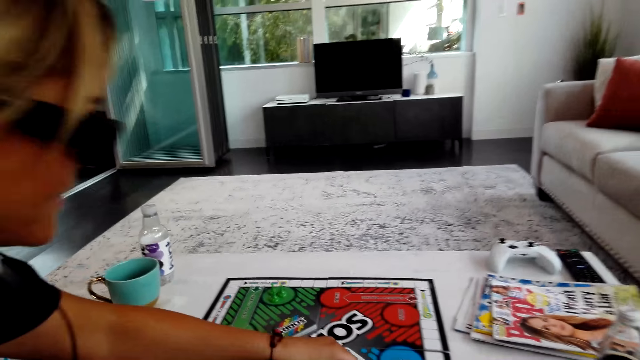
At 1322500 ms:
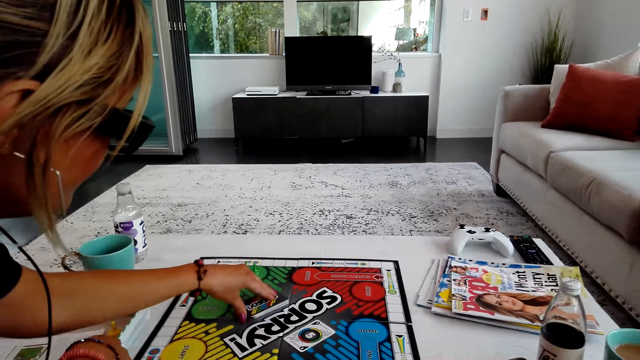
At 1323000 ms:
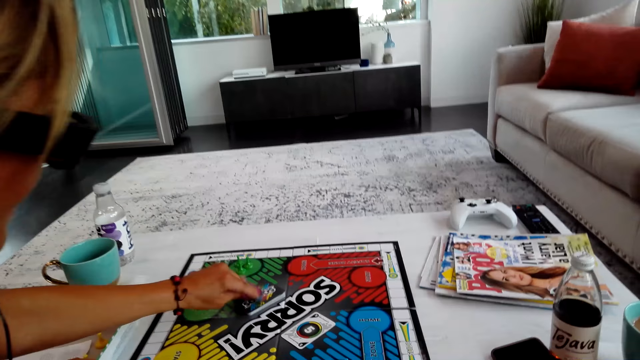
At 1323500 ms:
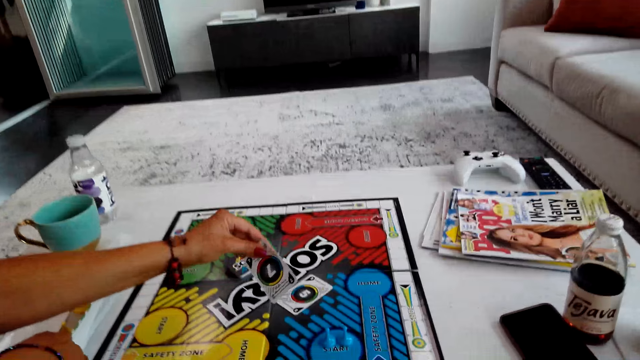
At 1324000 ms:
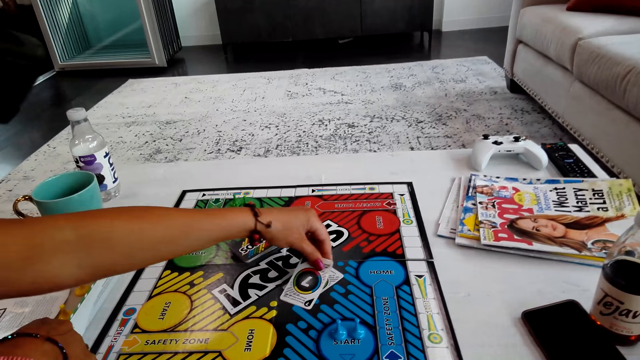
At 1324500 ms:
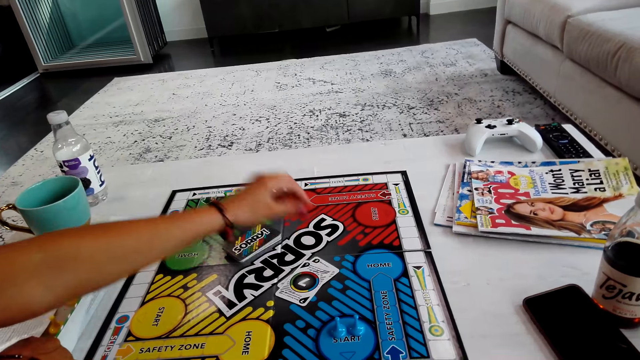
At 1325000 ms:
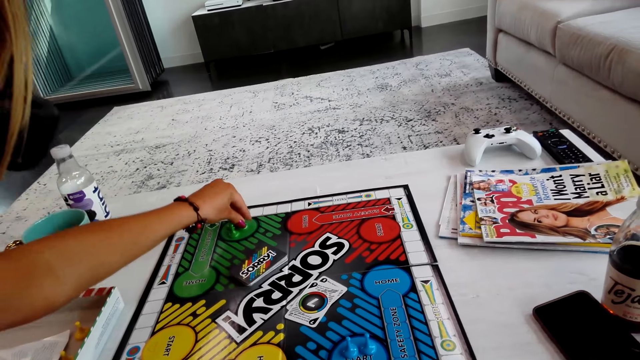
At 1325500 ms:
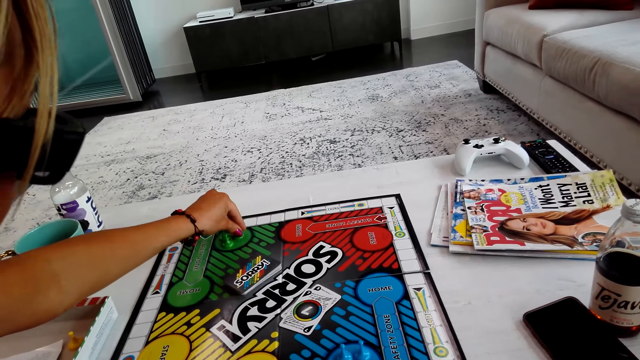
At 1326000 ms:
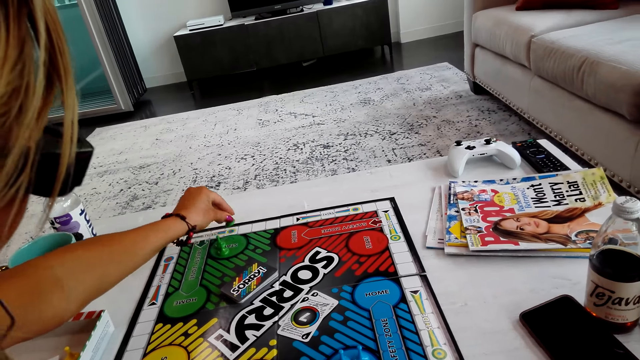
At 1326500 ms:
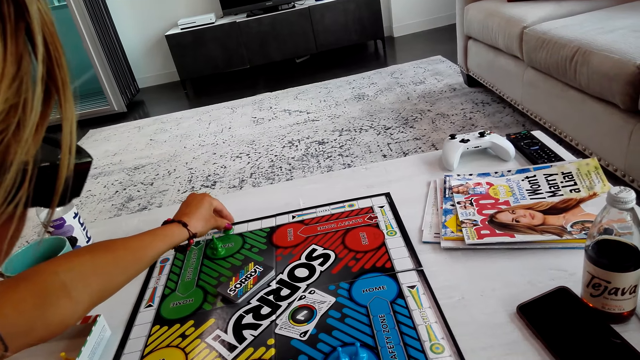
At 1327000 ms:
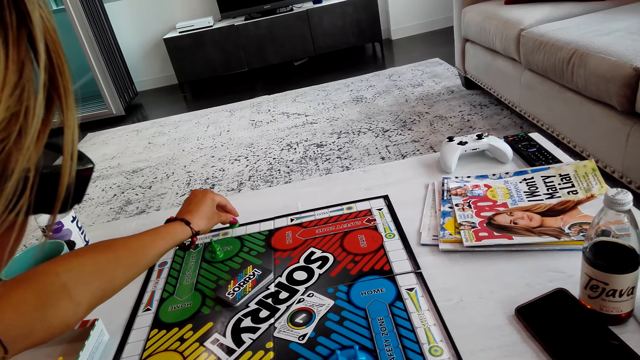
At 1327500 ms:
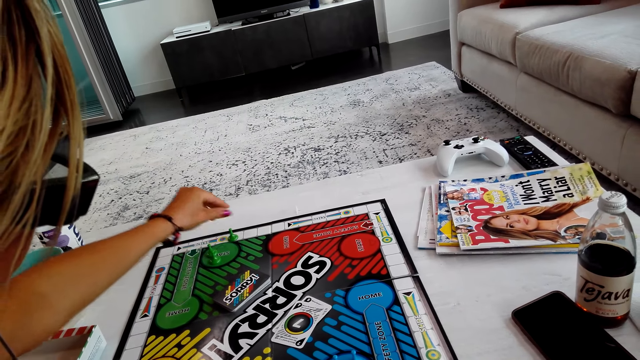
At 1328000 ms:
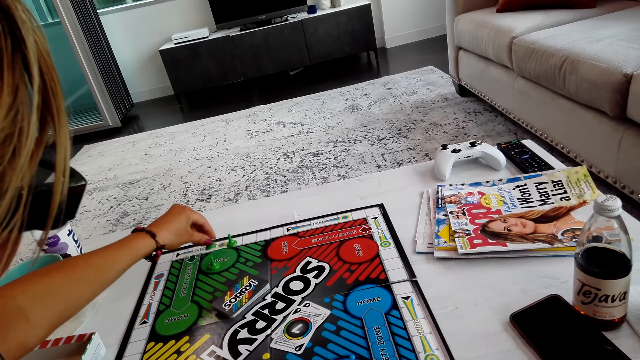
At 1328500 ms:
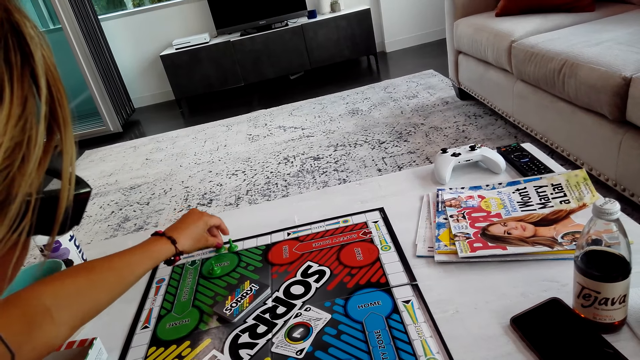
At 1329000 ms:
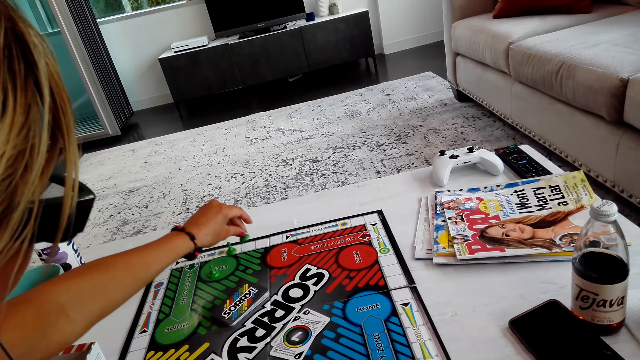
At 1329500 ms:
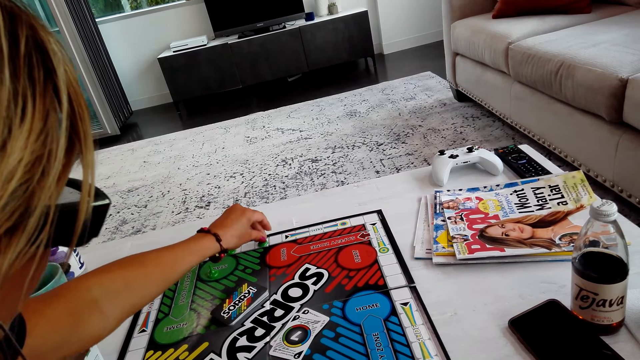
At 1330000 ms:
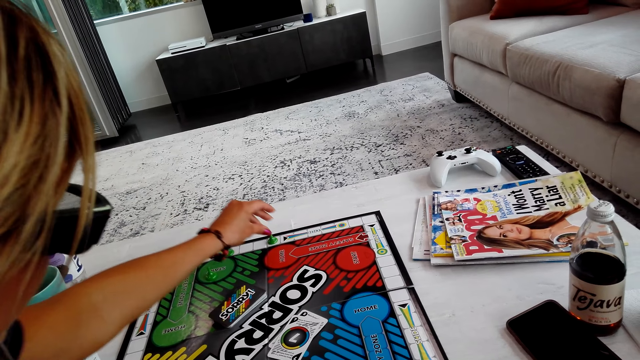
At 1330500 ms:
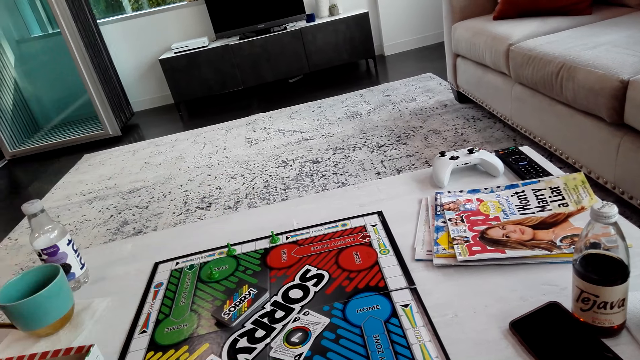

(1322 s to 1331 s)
A lady picks a card on the board. She turns the card. She puts the card on the board. She moves pawns on the board. She plays the board game.

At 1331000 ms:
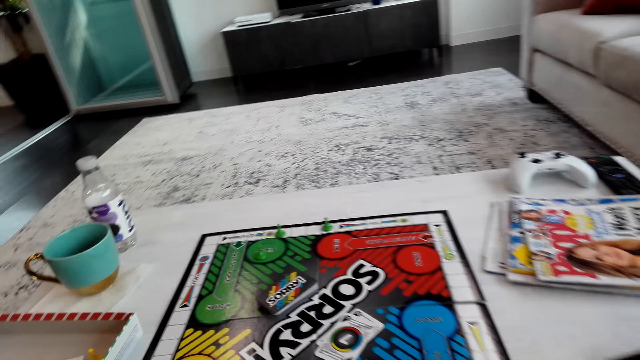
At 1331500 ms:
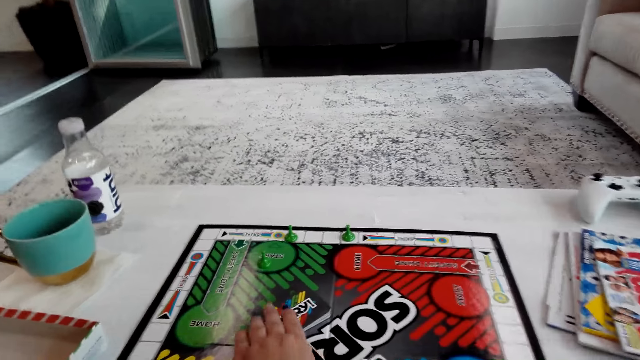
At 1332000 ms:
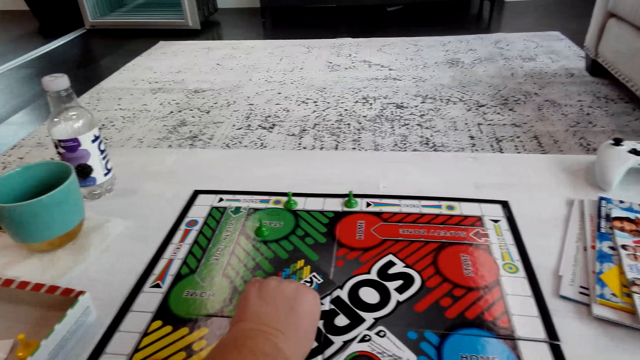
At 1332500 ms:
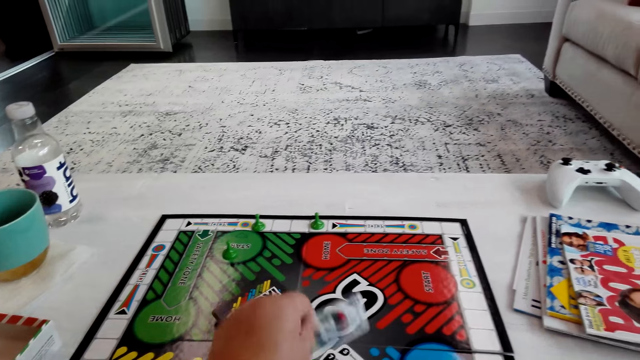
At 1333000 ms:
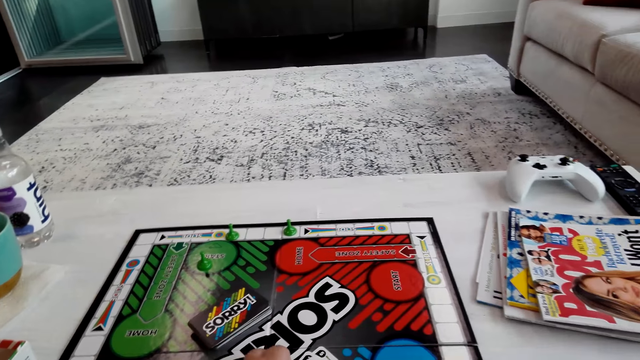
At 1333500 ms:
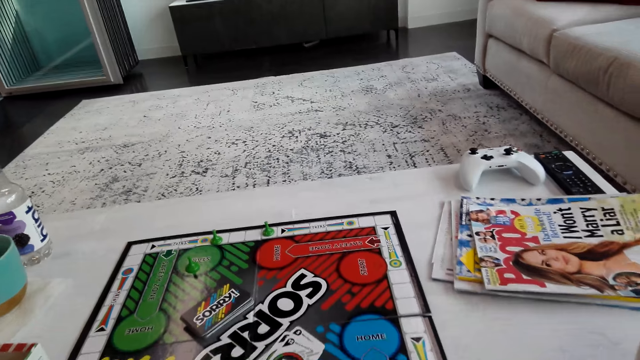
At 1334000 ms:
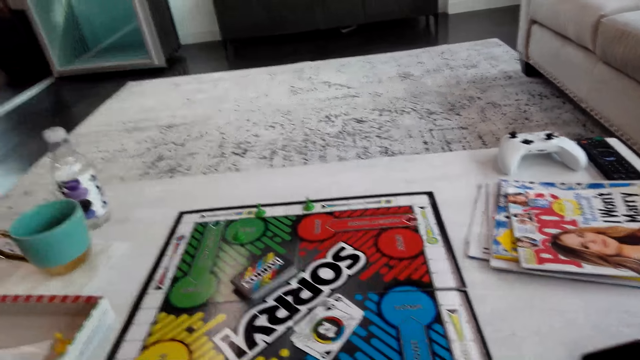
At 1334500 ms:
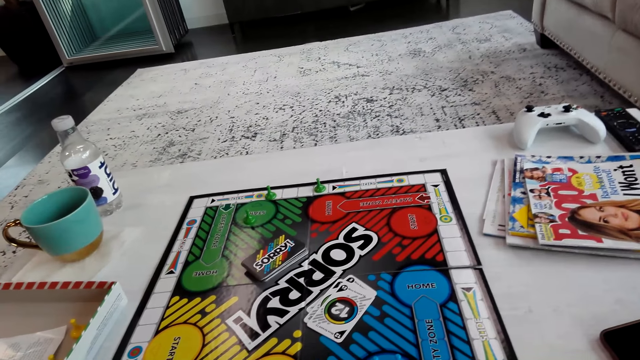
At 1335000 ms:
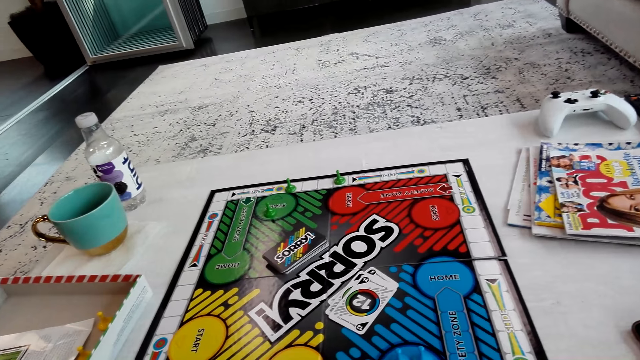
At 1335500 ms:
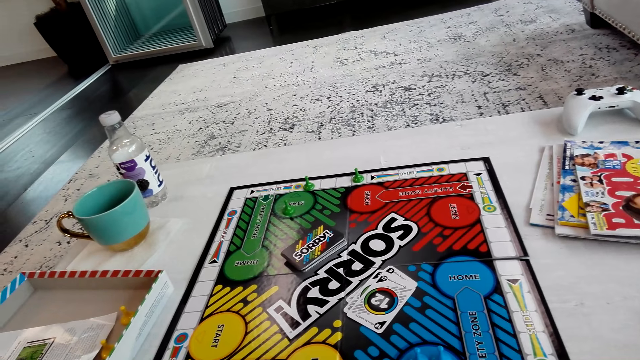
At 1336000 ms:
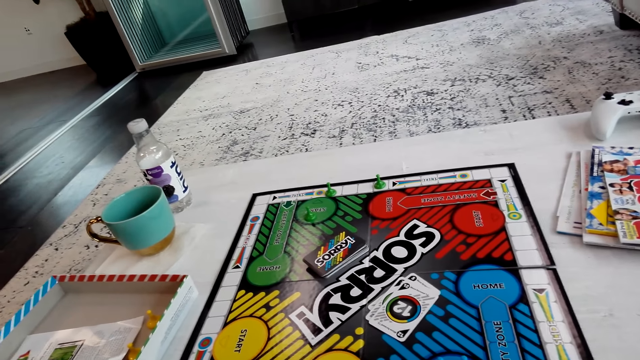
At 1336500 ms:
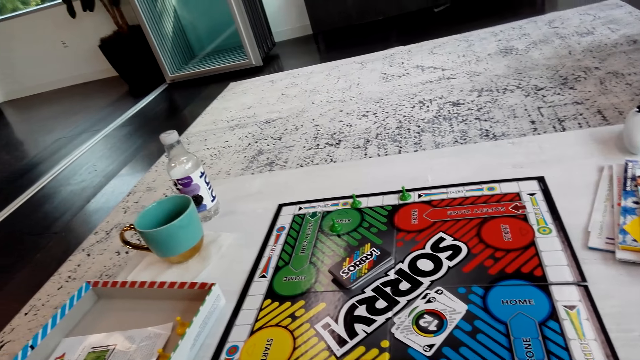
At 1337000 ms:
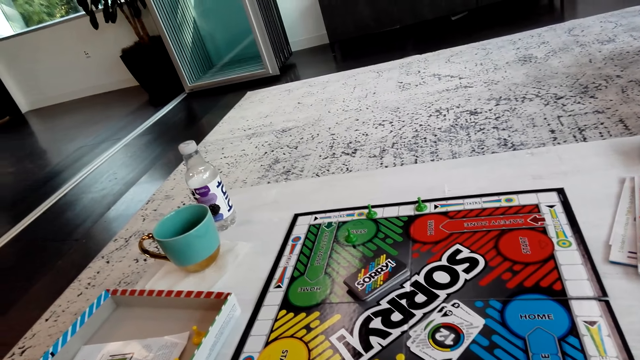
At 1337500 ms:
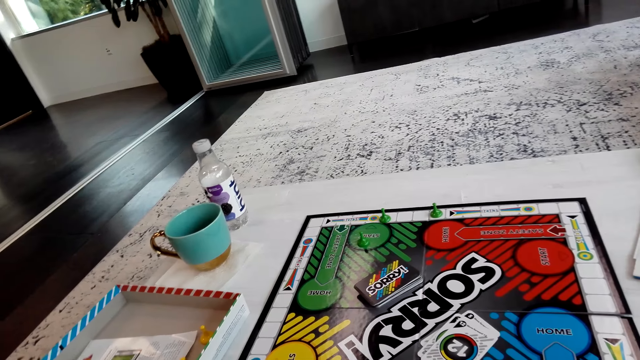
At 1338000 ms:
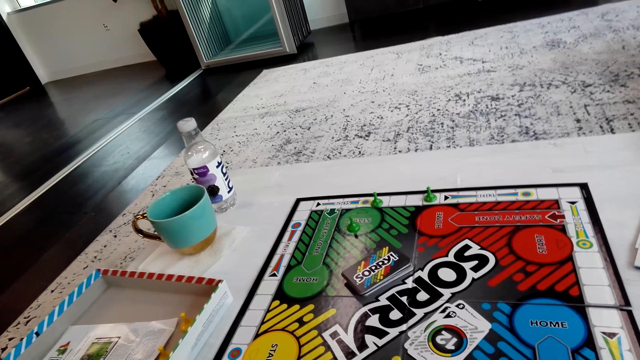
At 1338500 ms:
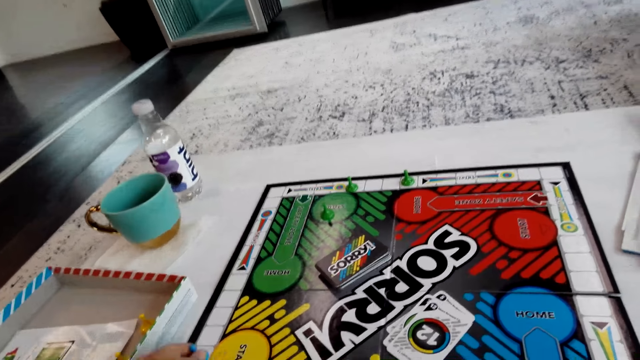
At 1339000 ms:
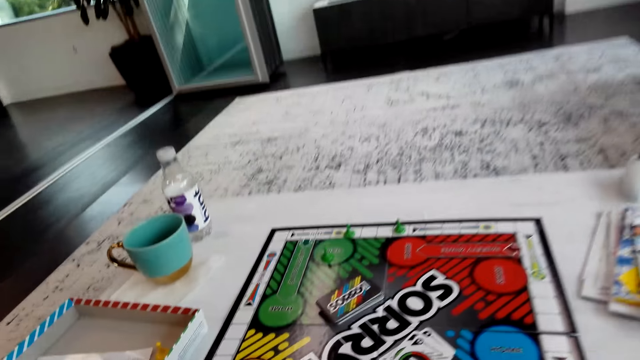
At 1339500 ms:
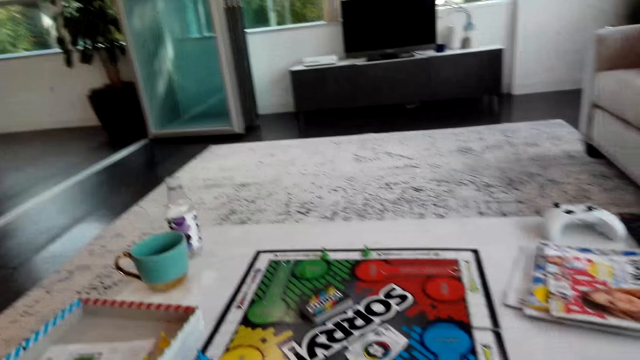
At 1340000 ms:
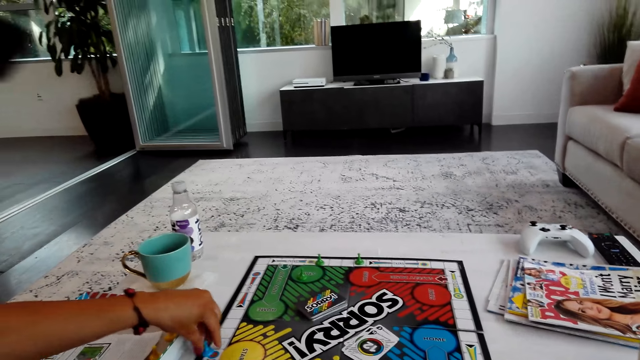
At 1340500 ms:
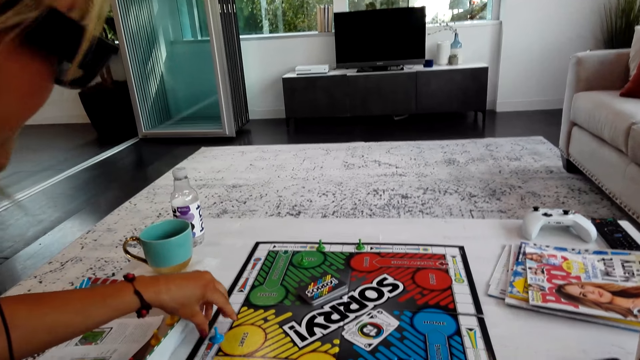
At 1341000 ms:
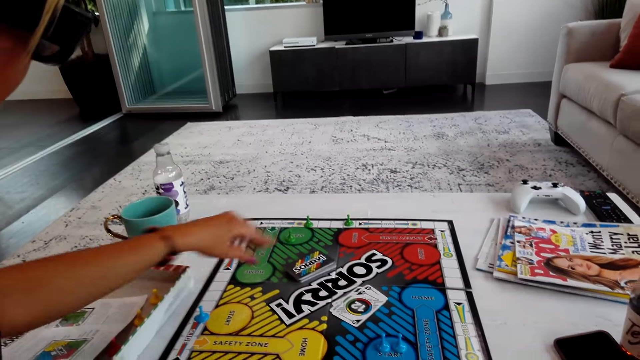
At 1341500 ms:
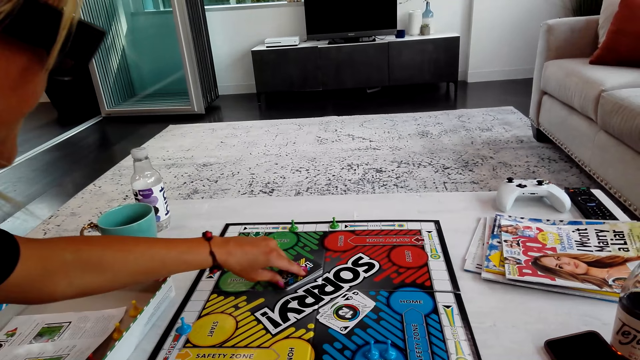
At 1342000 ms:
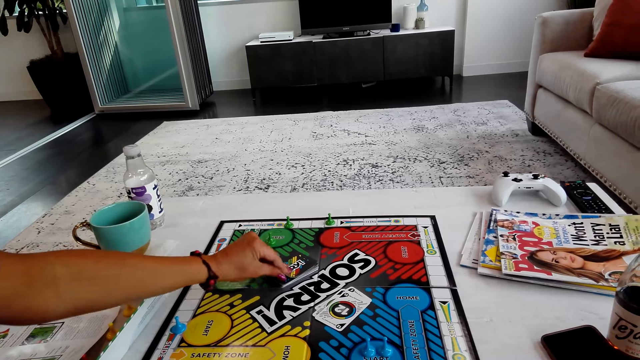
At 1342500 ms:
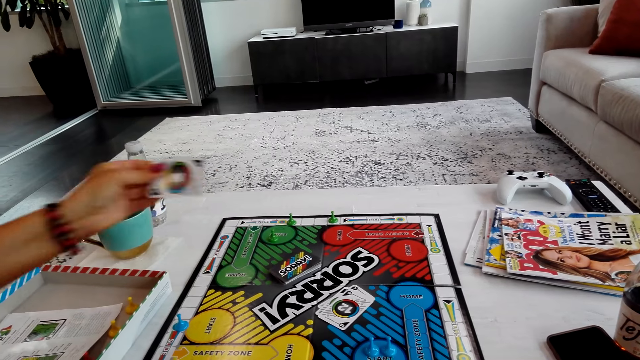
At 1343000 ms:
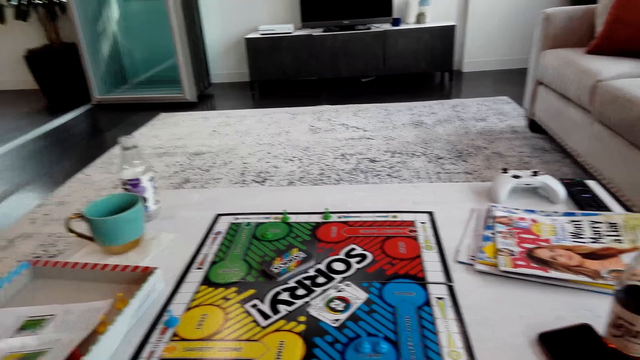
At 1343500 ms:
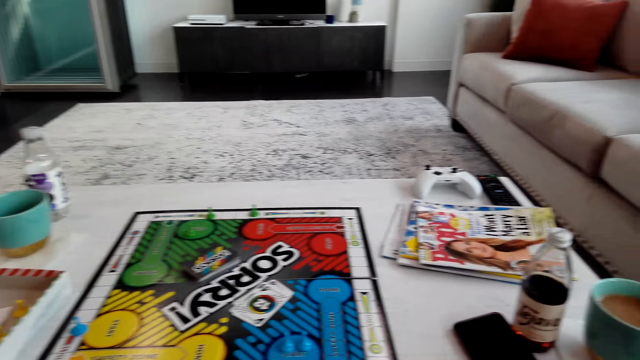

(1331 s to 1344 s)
The camera wearer picks a card on the board. They turn the card. They put the card on the board. They move a pawn on the board. They play the board game. A lady touches a pawn. The camera wearer touches the clipart. The lady turns the card. She picks a card on the board.
